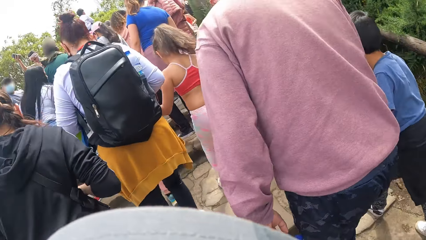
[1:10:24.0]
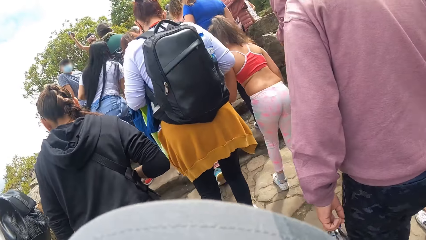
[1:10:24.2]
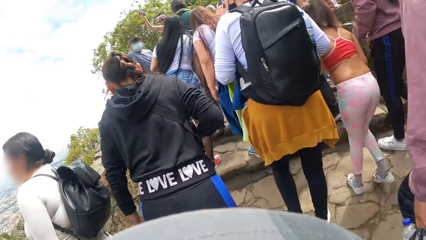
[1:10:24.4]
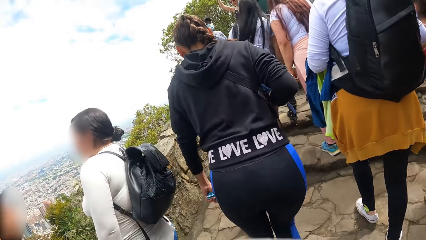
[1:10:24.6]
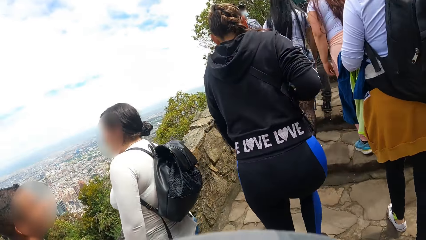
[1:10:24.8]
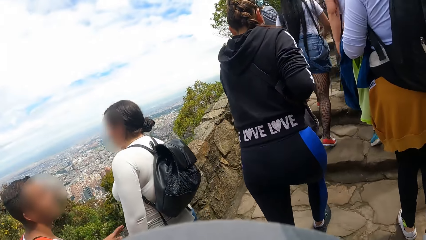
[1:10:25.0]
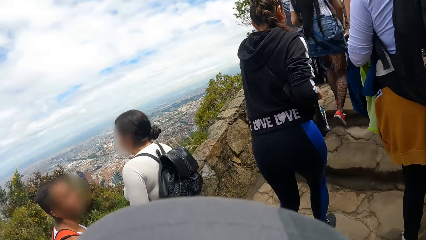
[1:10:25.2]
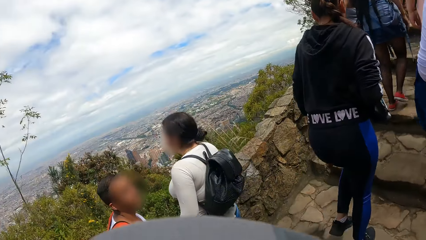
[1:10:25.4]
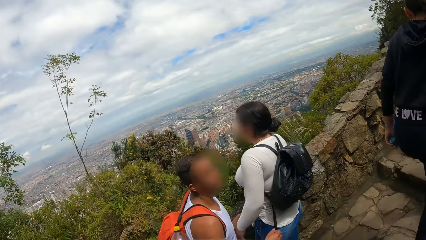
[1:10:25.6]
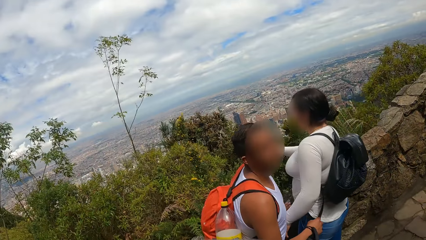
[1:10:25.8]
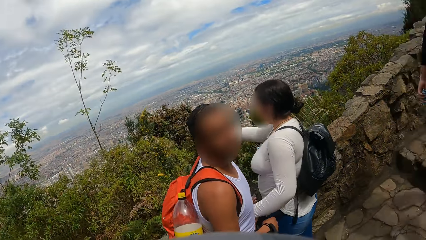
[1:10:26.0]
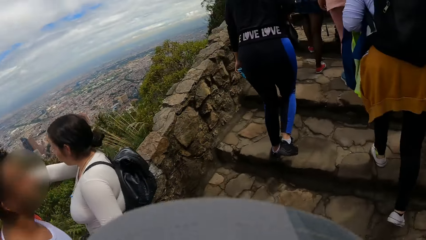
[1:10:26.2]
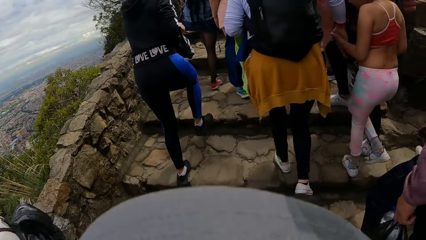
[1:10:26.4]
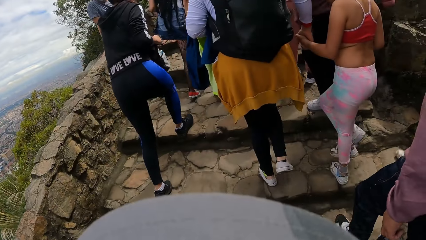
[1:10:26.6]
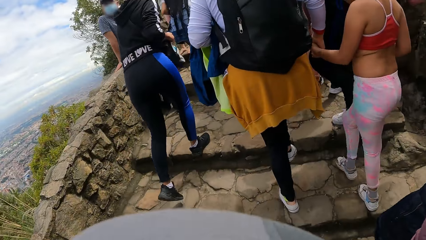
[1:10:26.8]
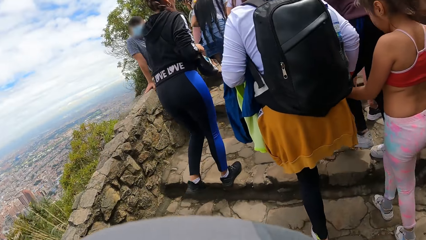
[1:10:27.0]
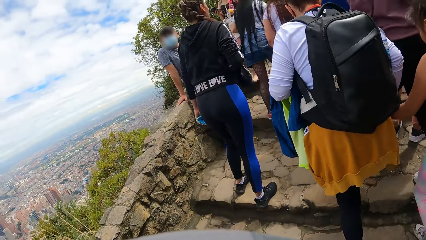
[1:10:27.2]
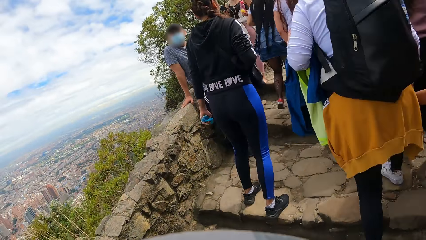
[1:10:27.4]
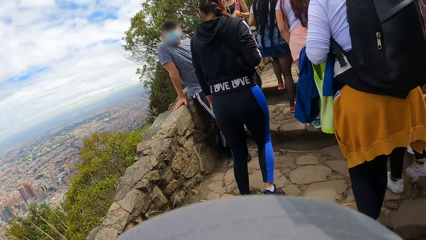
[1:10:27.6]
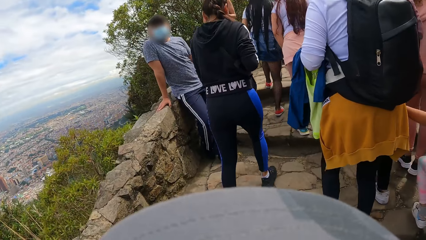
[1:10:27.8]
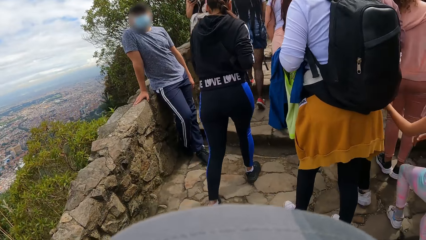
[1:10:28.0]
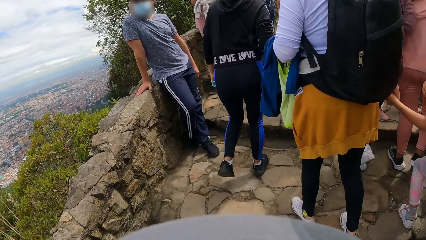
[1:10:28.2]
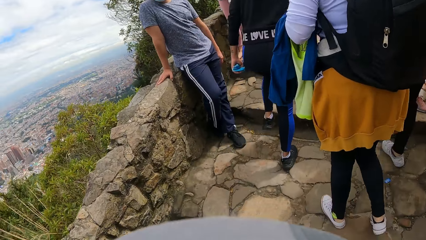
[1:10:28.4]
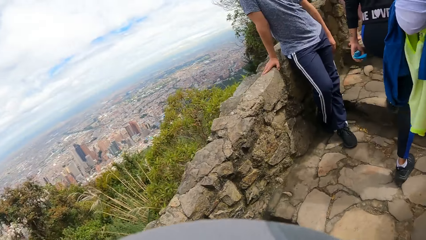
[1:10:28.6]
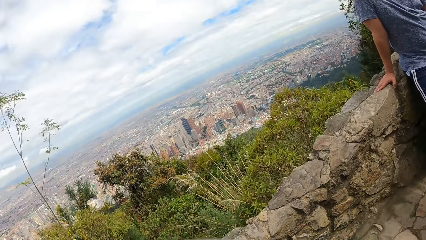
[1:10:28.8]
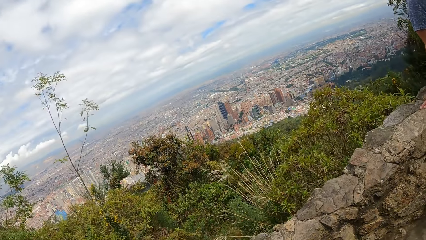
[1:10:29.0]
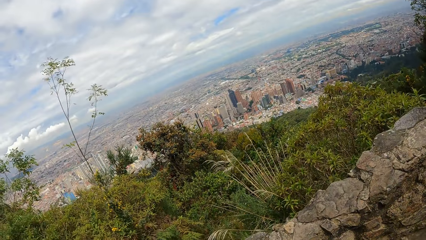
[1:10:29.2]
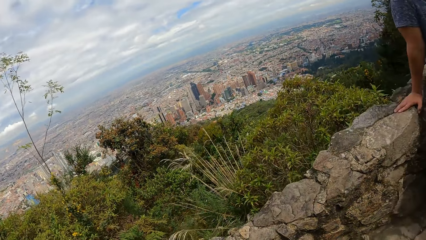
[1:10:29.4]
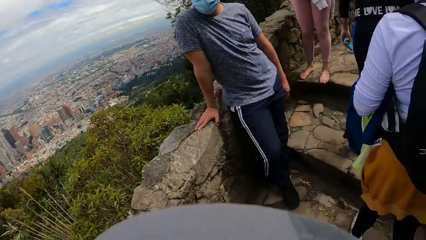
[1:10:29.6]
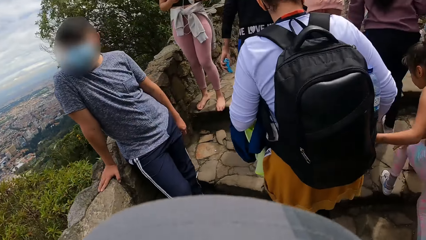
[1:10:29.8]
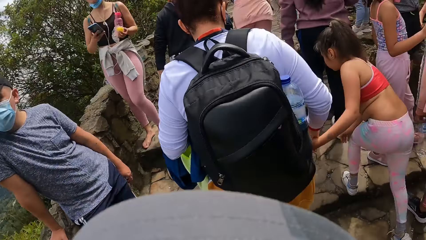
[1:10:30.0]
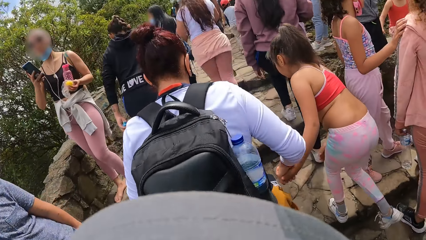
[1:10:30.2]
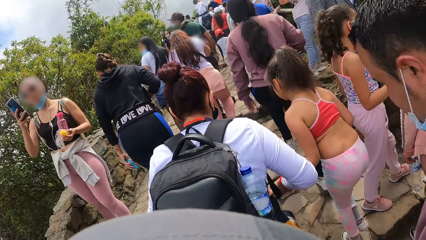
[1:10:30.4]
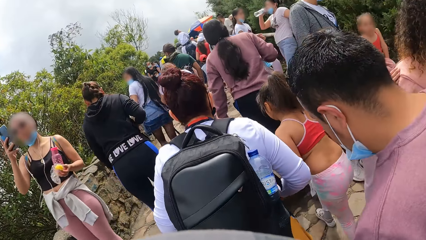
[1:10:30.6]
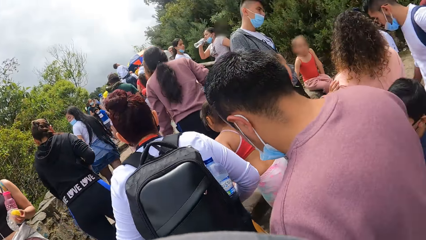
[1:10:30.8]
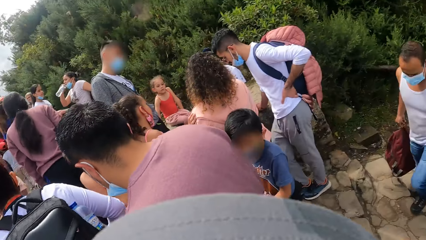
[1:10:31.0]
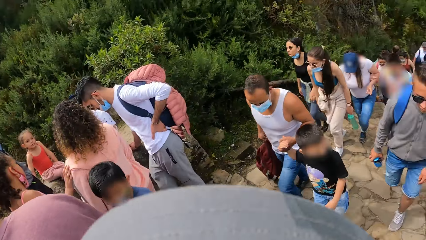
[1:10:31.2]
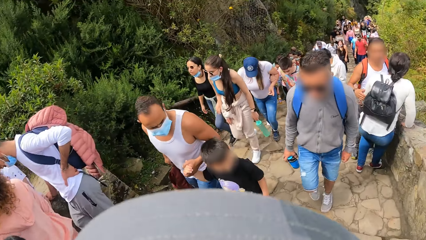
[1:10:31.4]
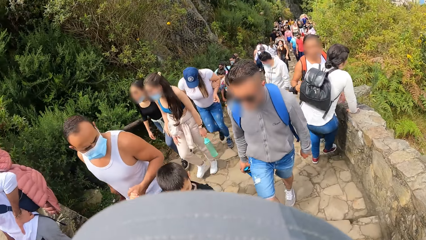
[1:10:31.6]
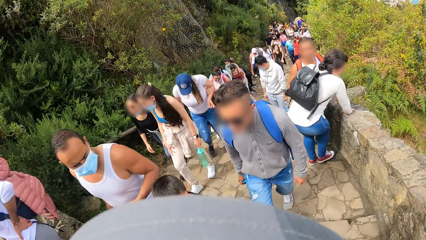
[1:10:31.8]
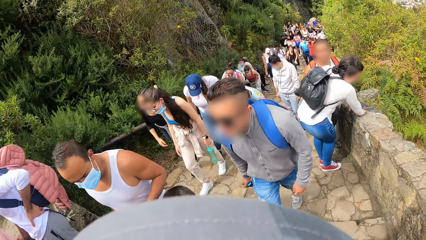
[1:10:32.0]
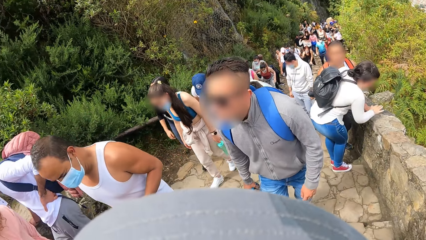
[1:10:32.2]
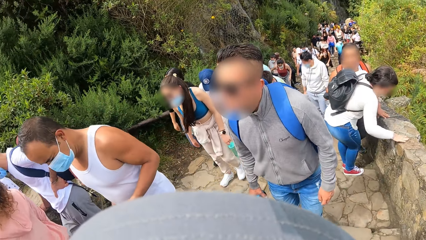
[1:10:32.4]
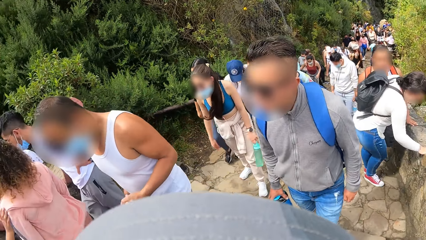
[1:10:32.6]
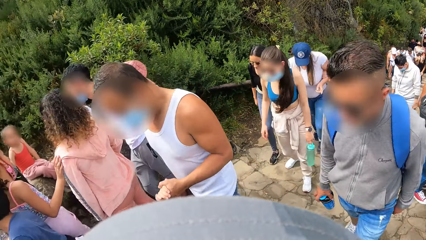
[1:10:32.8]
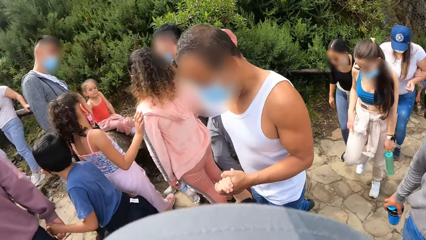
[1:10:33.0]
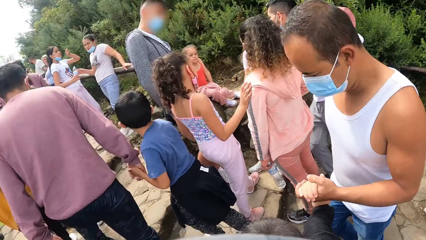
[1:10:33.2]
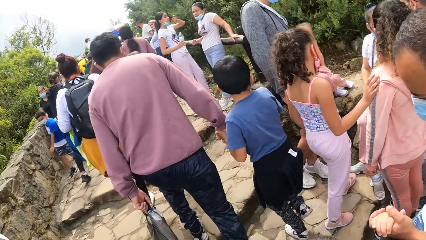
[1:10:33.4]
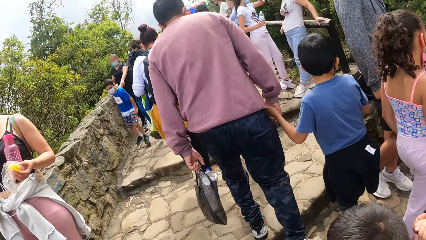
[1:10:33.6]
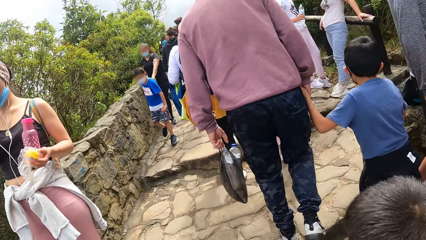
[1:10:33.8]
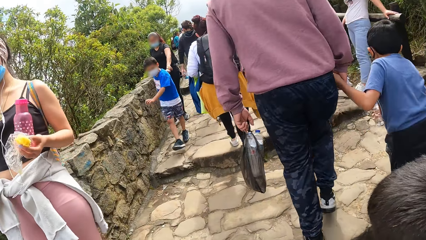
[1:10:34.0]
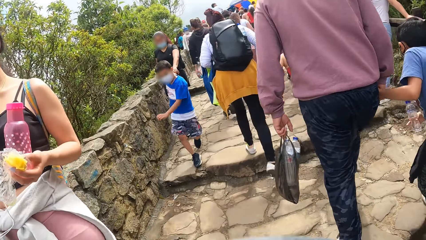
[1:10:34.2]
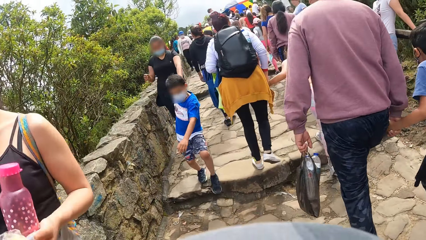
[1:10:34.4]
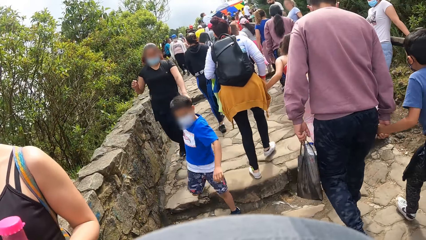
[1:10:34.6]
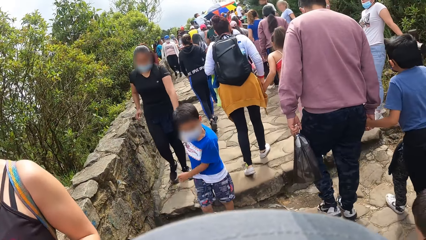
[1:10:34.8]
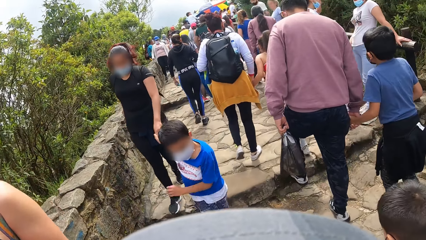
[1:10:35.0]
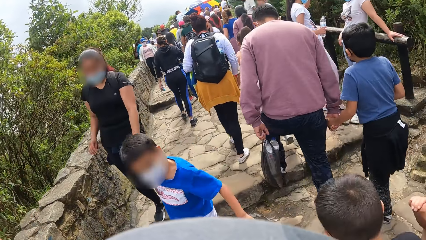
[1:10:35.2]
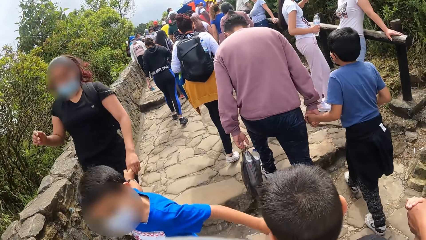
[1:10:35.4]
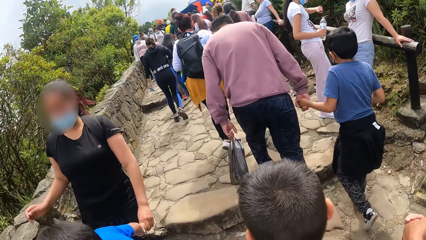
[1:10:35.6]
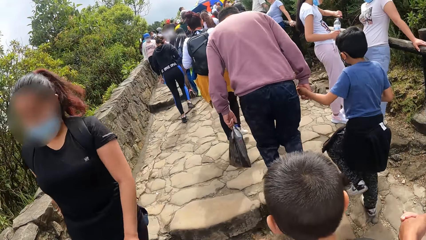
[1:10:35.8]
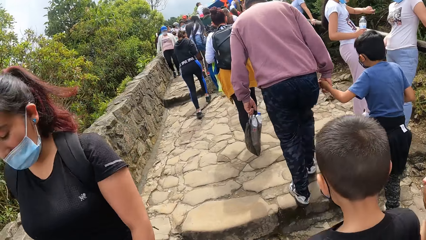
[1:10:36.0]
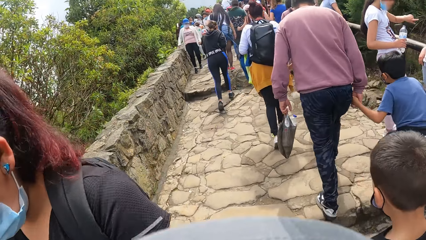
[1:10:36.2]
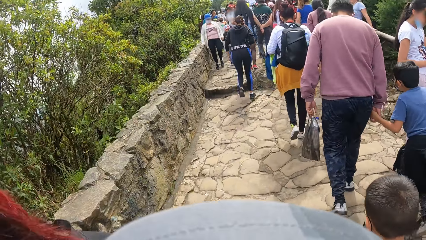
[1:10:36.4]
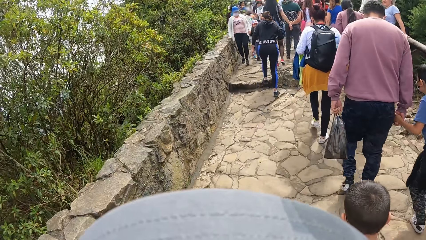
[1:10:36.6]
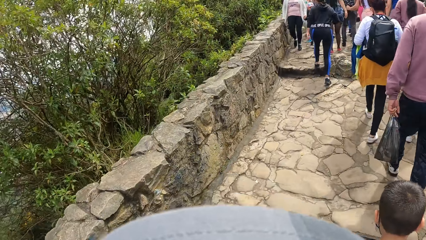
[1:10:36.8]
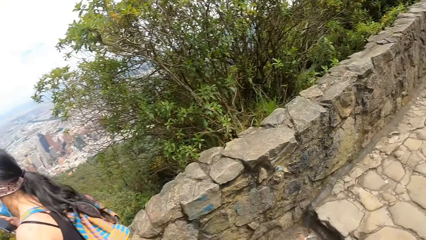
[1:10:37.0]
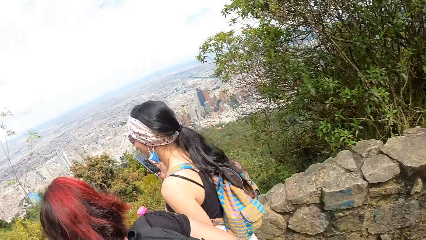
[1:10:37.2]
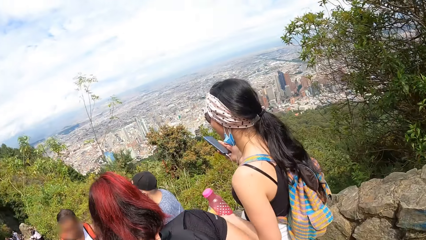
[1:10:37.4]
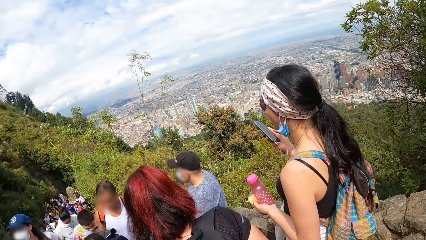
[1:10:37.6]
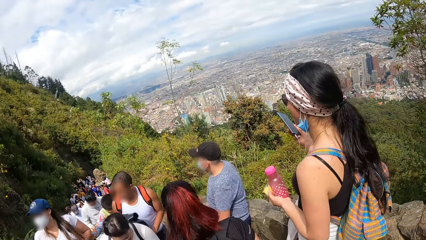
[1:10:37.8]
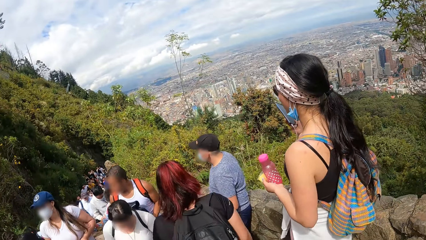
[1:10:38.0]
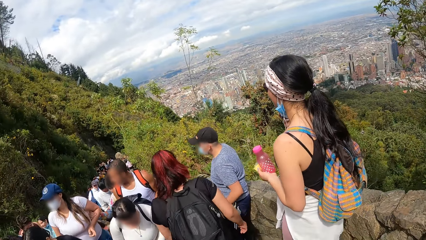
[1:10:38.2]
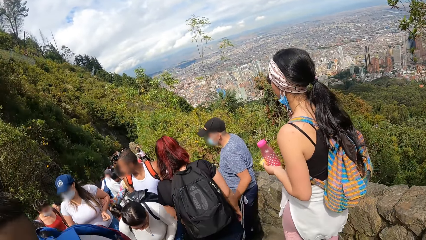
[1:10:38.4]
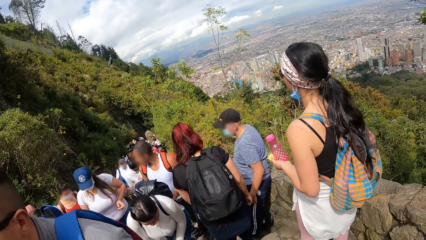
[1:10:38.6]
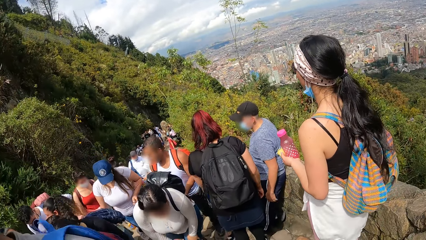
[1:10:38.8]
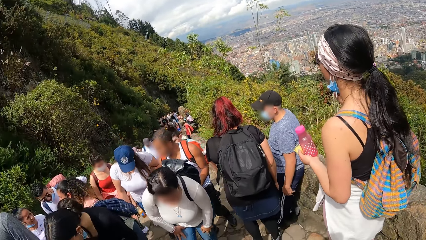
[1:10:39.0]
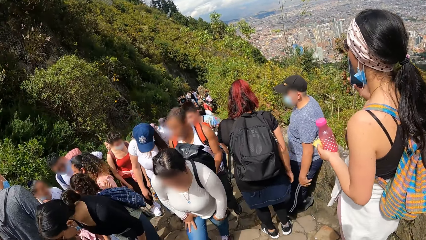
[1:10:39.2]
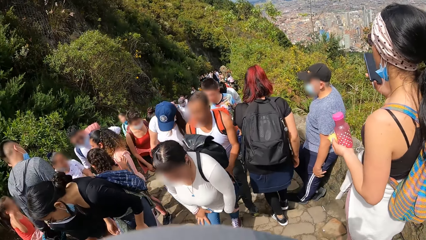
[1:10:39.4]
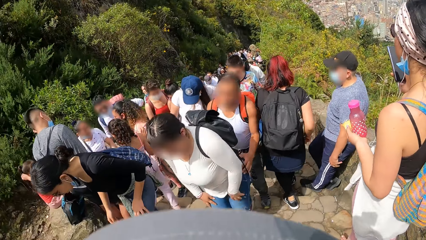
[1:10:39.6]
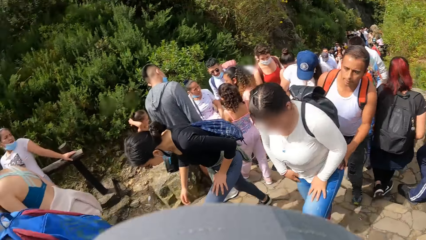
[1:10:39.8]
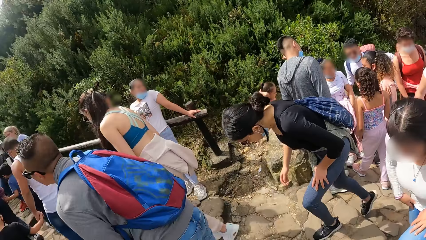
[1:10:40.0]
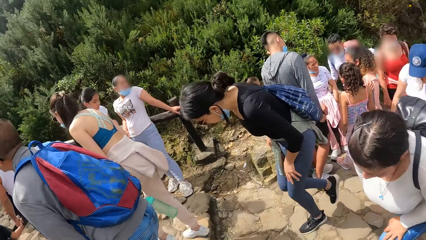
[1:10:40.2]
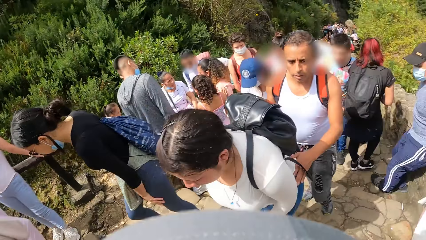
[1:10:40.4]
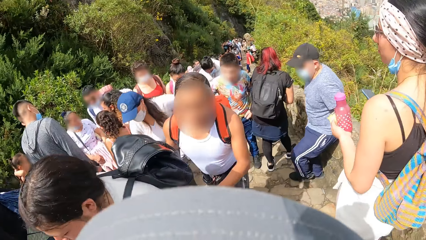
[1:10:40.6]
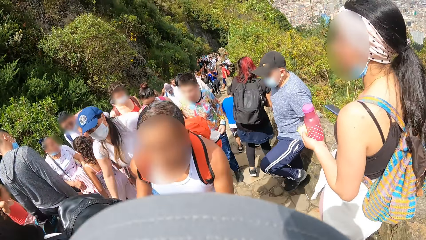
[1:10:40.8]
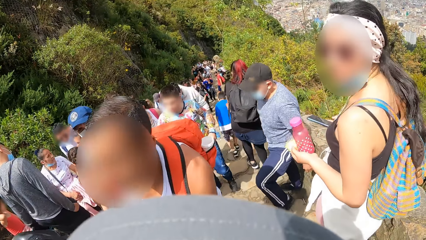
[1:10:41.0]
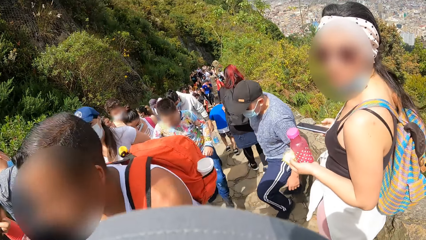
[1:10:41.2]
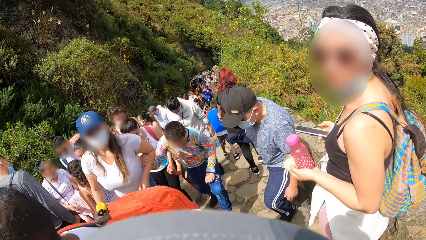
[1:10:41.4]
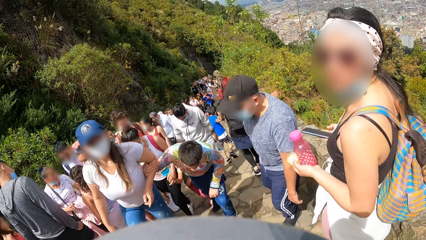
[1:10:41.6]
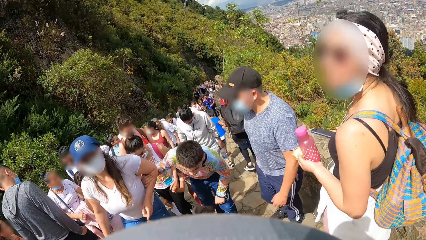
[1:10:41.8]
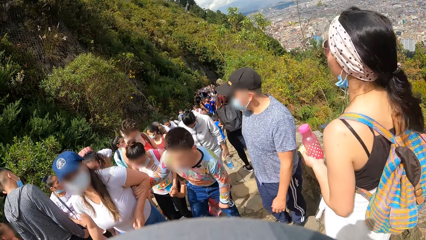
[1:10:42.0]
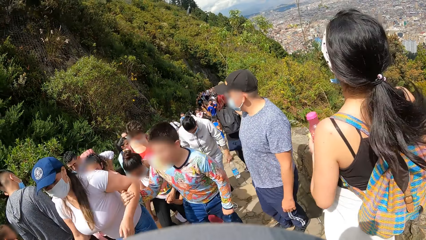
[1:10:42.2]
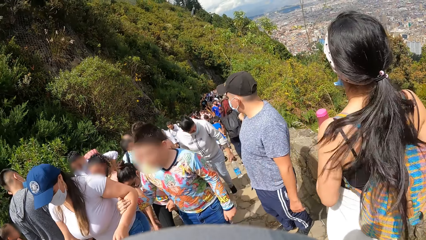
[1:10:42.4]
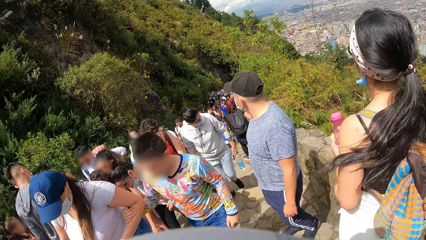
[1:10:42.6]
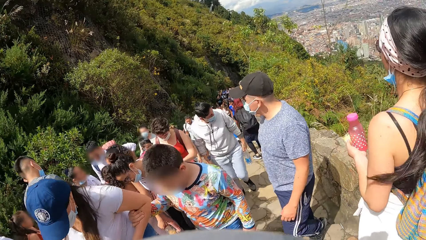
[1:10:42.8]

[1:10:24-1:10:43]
The camera wearer turns around the walkway. They walk up stairs. They walk along the walkway. They turn around the walkway.
